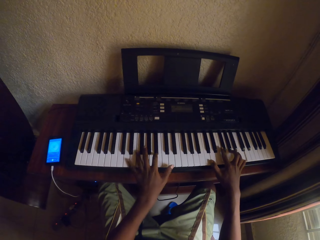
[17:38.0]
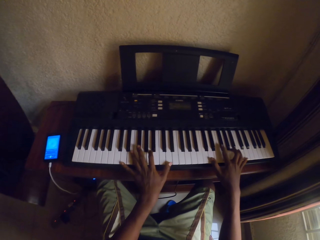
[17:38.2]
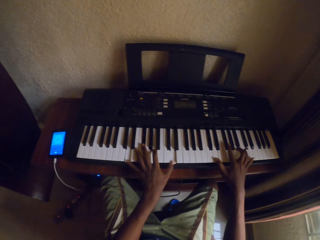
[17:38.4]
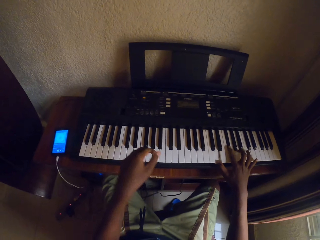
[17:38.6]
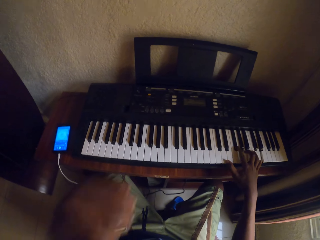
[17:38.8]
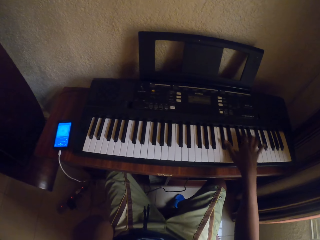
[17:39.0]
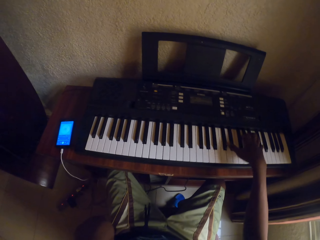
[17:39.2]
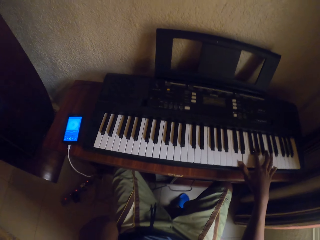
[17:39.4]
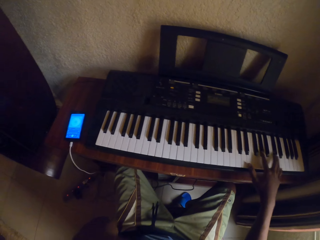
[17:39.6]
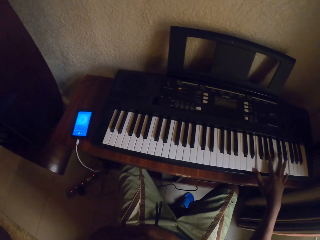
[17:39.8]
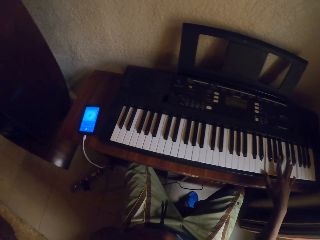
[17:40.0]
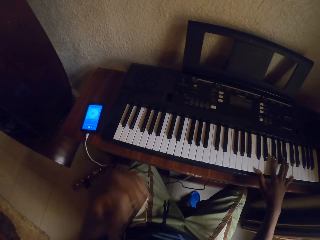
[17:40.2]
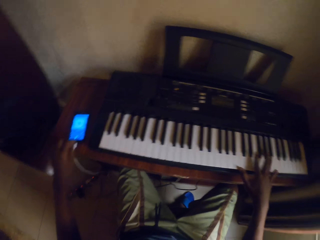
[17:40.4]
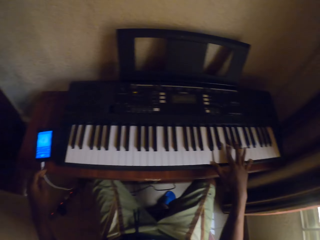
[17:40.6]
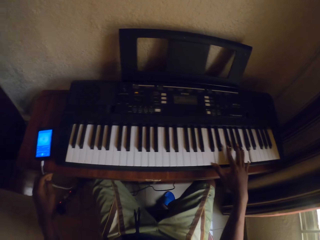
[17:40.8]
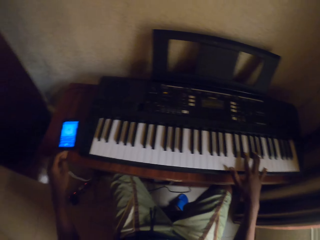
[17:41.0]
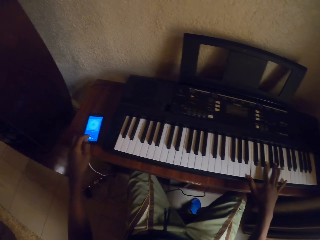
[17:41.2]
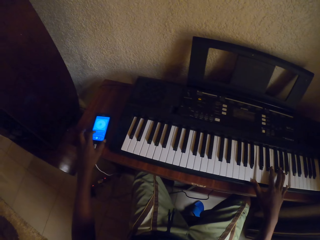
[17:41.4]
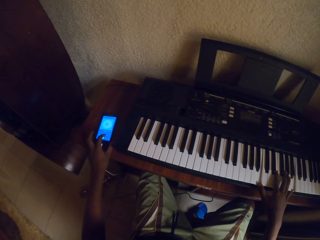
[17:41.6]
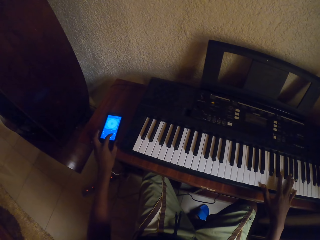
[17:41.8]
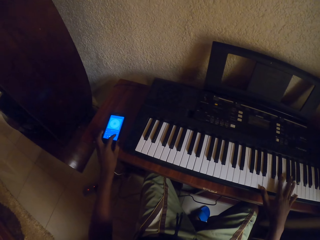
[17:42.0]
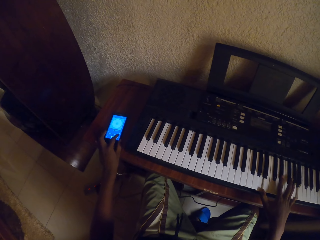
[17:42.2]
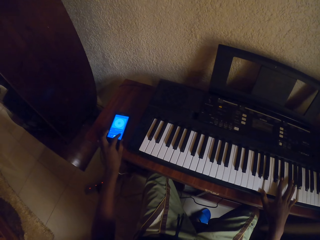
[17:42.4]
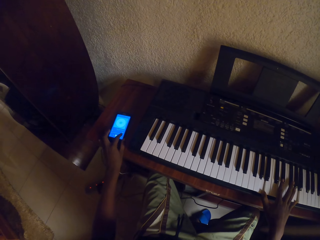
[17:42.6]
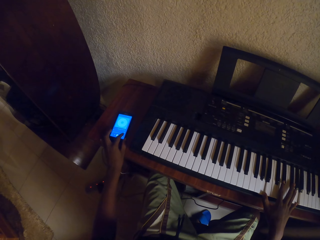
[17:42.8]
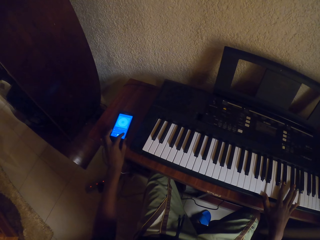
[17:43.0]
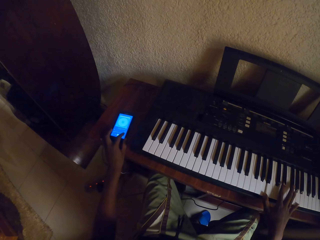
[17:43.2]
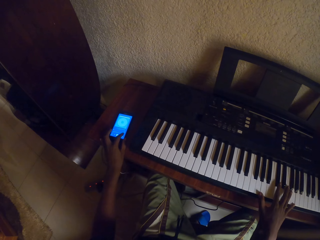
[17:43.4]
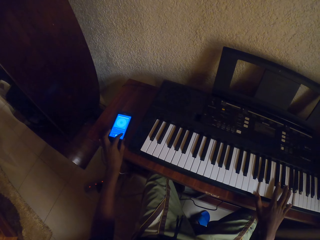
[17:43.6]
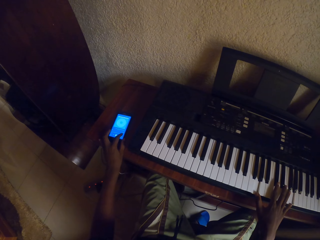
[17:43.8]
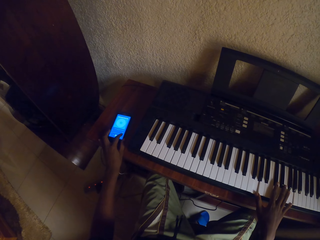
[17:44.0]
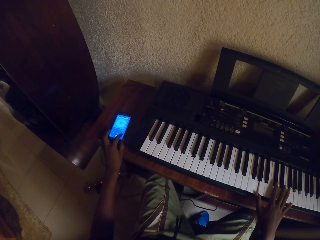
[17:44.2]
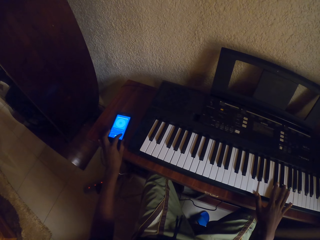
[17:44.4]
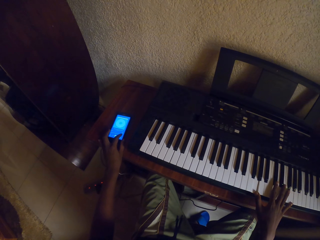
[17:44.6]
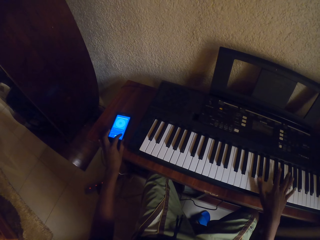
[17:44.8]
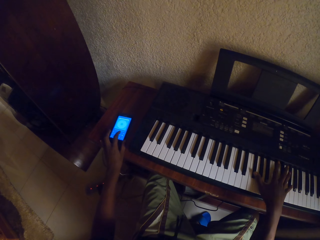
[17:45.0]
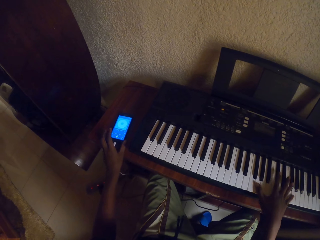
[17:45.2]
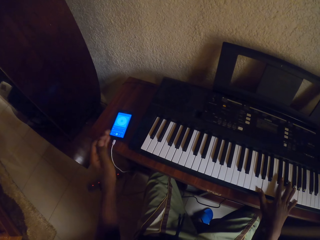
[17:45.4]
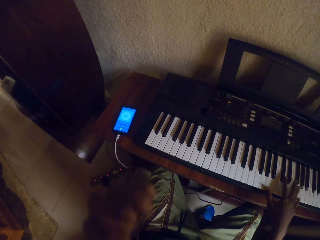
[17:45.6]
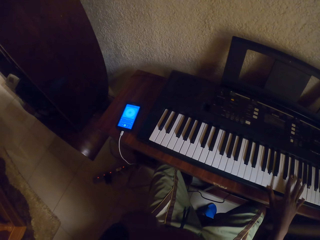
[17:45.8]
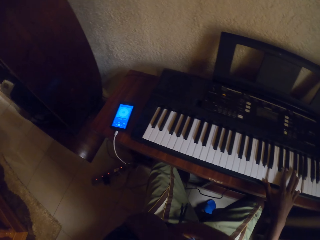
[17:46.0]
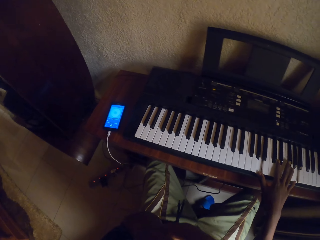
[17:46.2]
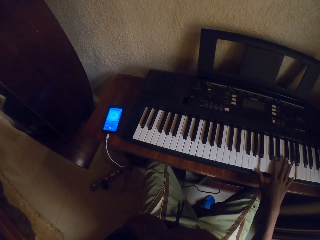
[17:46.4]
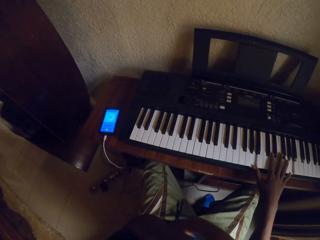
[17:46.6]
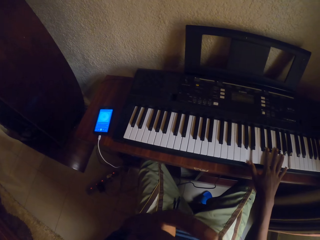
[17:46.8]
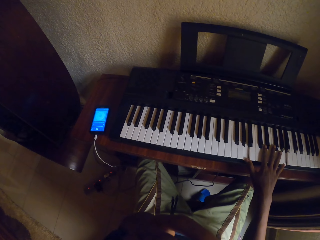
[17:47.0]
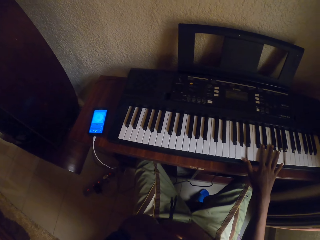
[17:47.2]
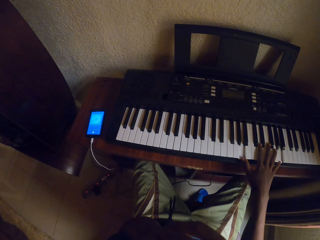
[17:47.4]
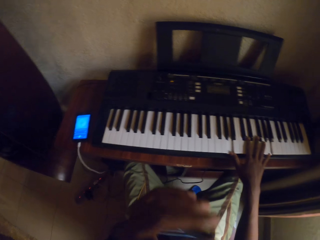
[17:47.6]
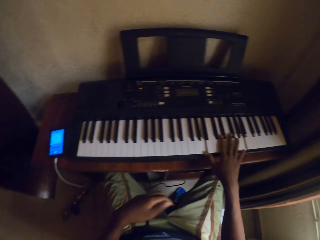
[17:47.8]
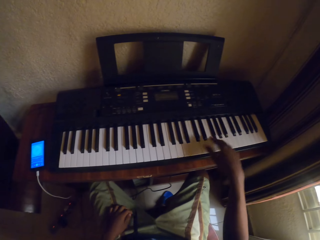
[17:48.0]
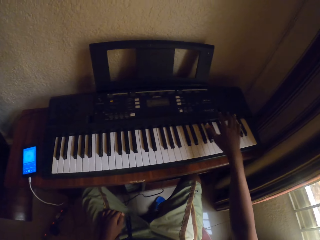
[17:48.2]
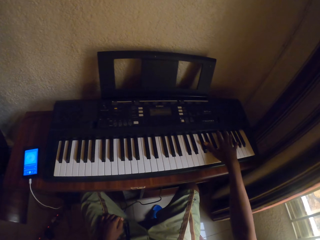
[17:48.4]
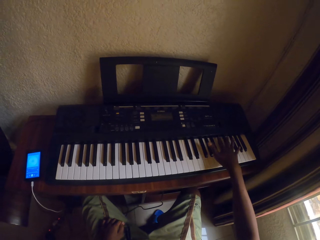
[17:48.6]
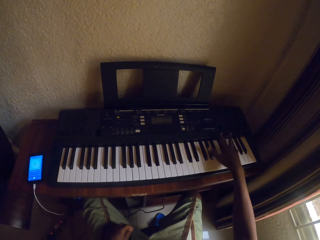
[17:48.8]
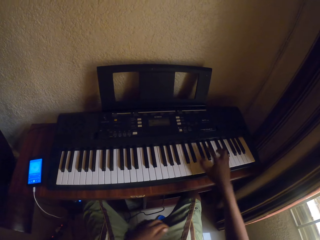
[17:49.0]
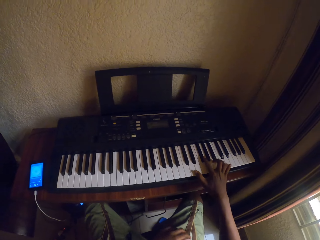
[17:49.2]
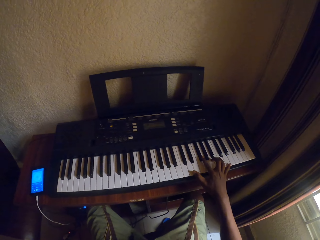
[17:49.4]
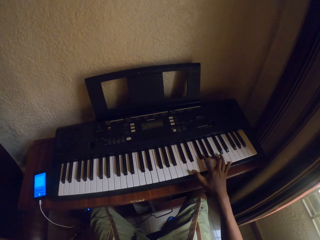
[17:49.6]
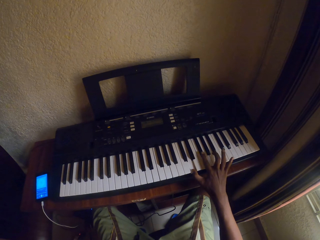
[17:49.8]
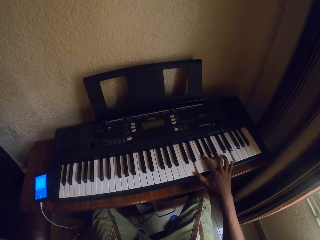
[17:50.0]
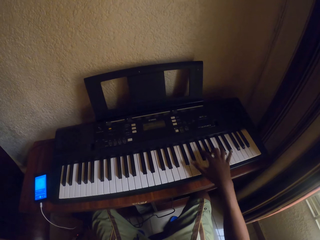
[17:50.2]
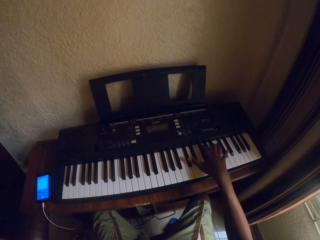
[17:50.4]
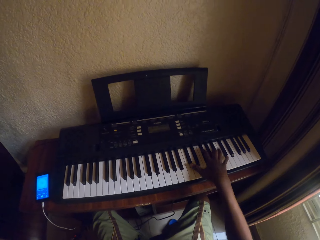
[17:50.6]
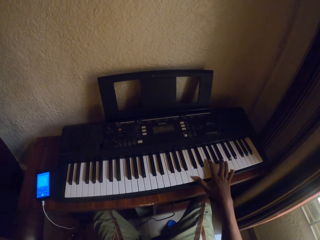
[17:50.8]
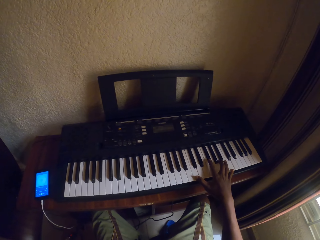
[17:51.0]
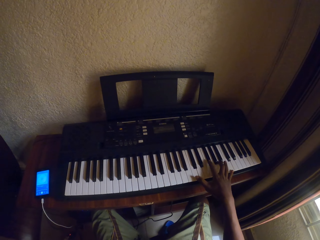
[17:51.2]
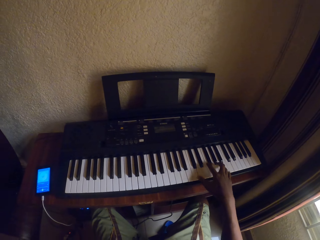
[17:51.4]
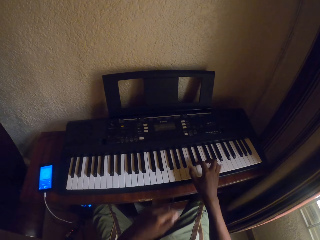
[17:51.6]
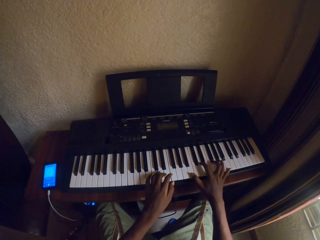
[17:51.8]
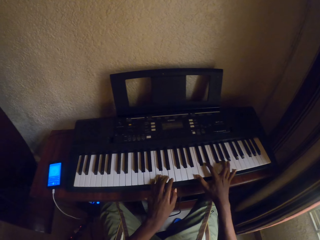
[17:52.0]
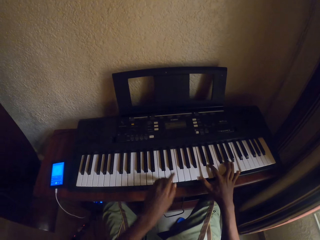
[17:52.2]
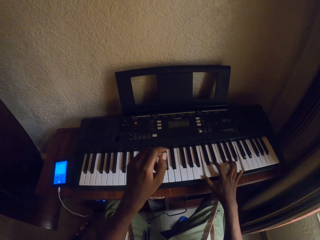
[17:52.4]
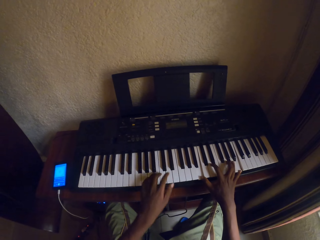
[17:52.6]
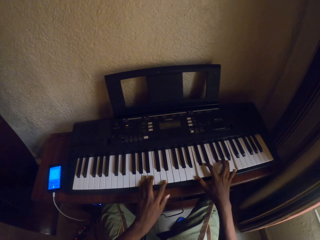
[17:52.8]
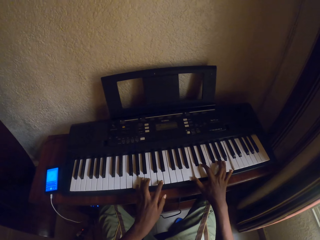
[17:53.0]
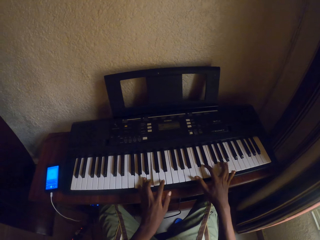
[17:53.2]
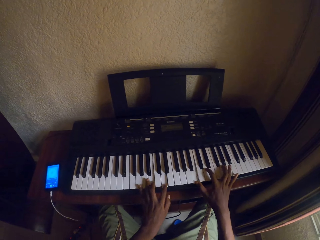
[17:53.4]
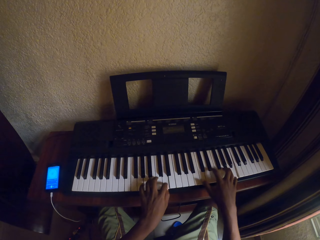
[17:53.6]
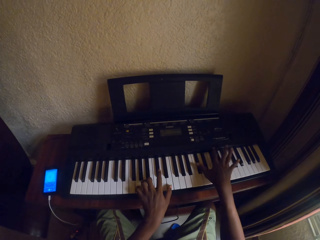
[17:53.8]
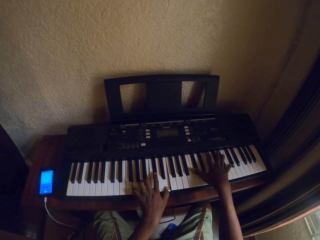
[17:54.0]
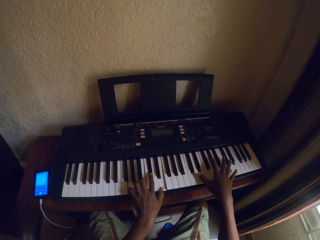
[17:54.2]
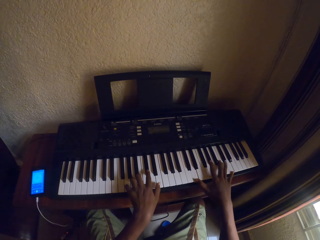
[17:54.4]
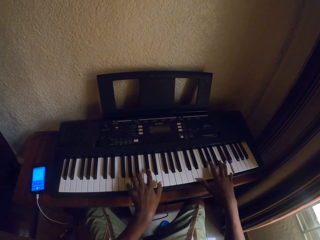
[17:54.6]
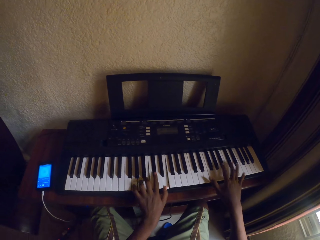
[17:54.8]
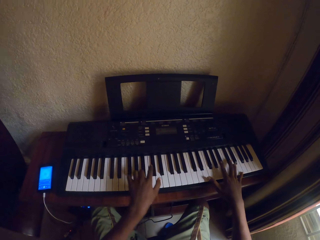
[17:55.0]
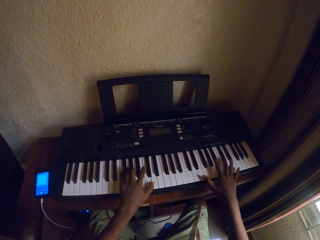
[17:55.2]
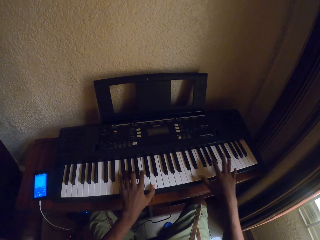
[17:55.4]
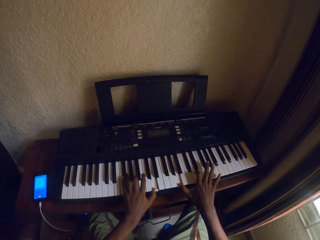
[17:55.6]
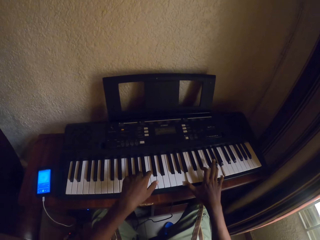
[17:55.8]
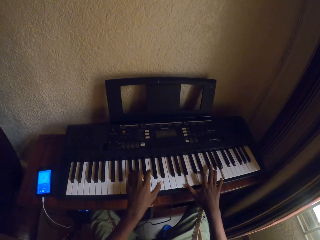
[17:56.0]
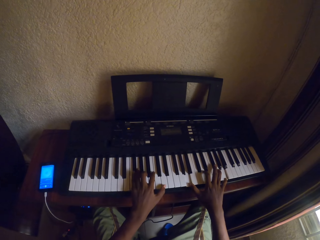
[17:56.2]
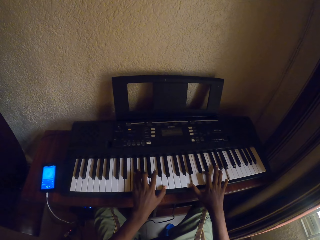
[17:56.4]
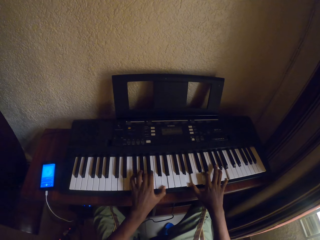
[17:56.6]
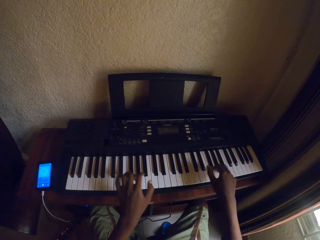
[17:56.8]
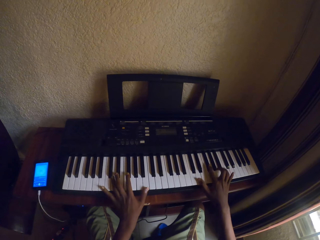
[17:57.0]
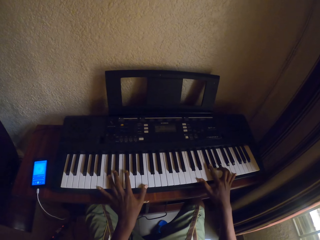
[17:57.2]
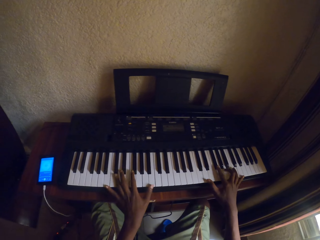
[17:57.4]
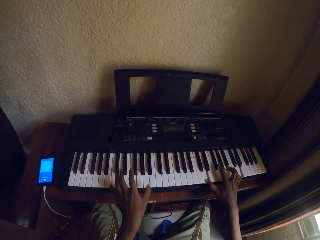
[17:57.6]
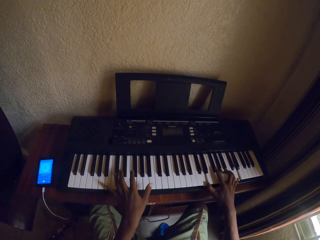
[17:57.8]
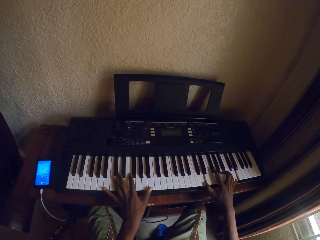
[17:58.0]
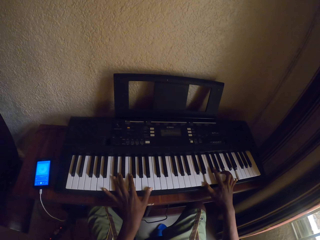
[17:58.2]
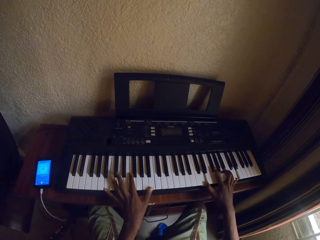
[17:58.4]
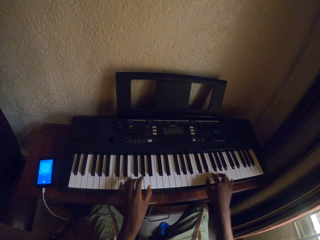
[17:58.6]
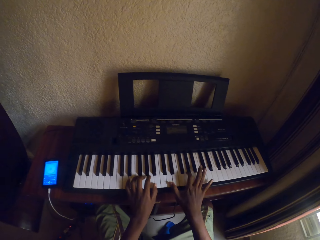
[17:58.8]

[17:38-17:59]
The camera wearer raises a hand. They put the hand down. They scroll the phone. They play the piano with one hand. They raise a hand. They put the hand down. They play the keyboard with one hand. They play the keyboard with both hands.
